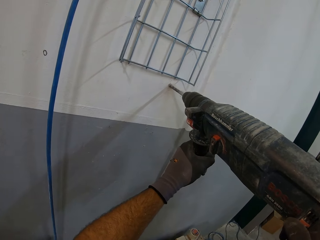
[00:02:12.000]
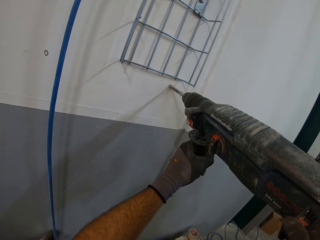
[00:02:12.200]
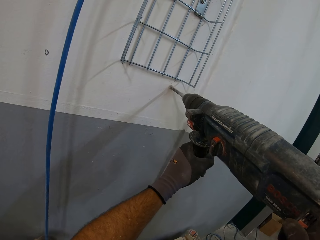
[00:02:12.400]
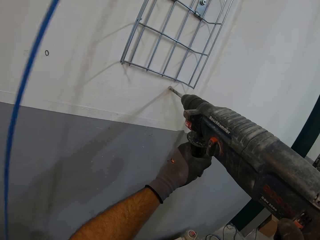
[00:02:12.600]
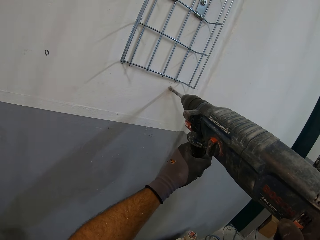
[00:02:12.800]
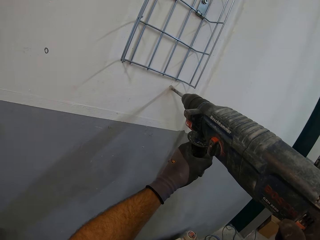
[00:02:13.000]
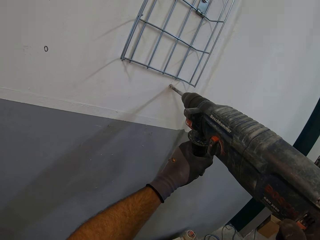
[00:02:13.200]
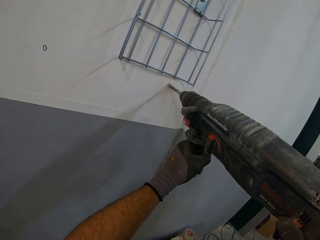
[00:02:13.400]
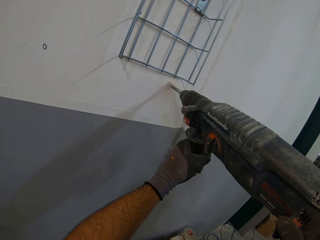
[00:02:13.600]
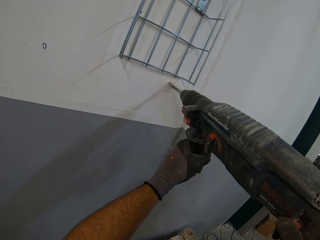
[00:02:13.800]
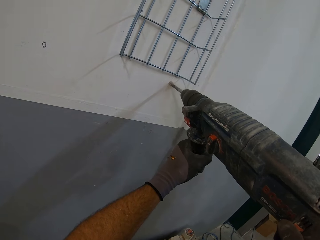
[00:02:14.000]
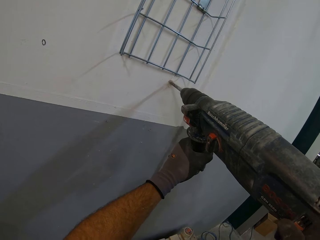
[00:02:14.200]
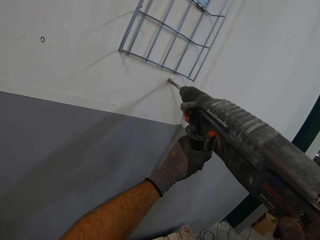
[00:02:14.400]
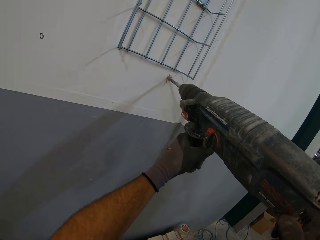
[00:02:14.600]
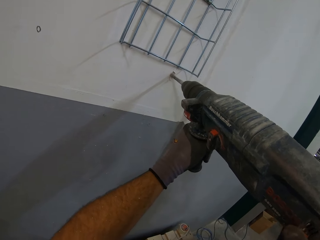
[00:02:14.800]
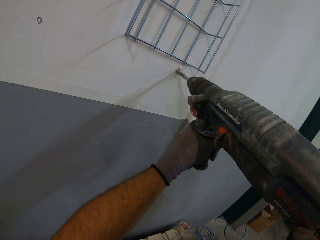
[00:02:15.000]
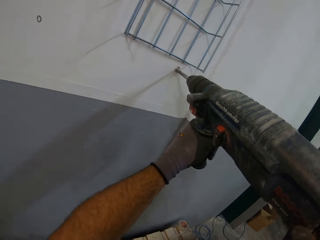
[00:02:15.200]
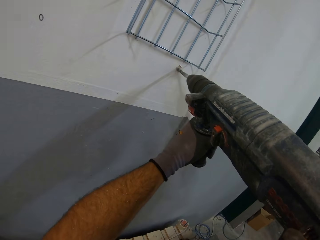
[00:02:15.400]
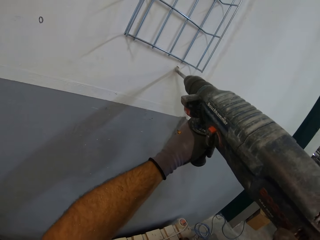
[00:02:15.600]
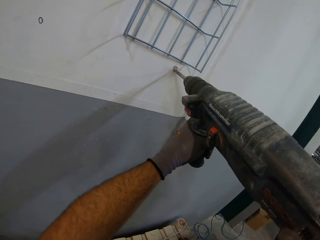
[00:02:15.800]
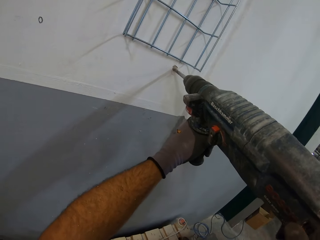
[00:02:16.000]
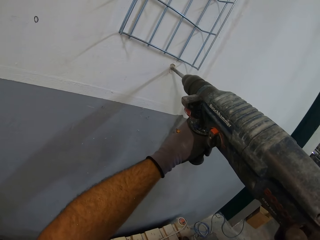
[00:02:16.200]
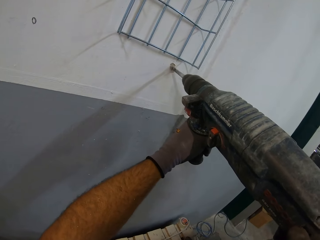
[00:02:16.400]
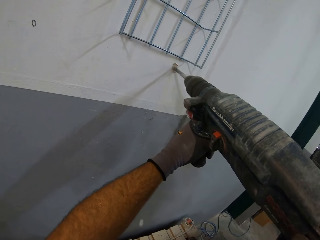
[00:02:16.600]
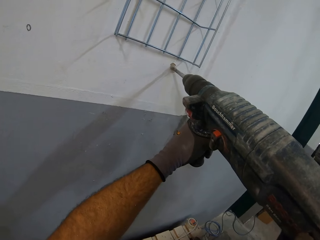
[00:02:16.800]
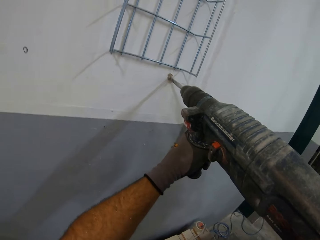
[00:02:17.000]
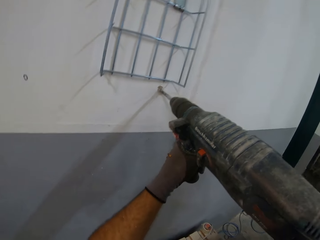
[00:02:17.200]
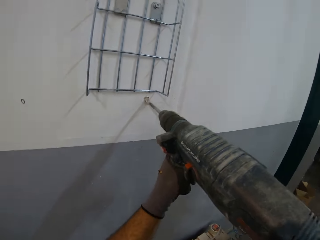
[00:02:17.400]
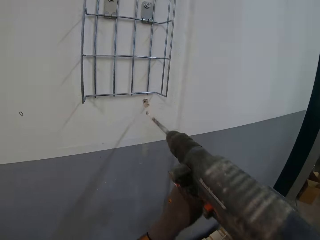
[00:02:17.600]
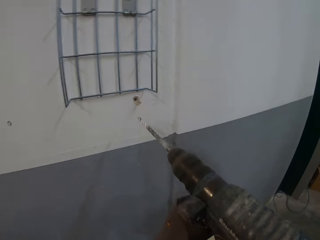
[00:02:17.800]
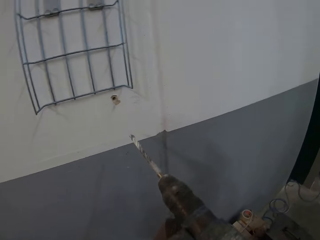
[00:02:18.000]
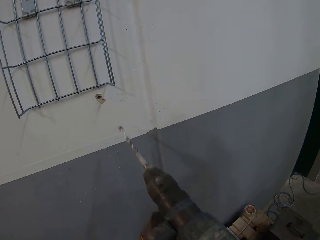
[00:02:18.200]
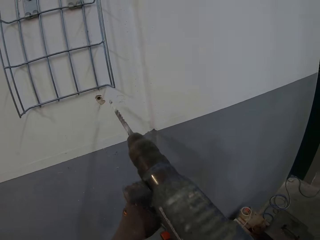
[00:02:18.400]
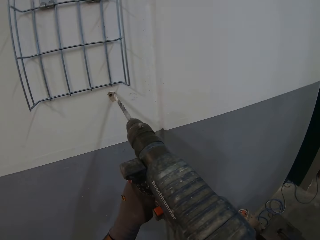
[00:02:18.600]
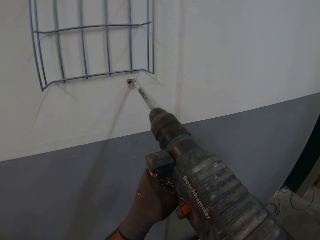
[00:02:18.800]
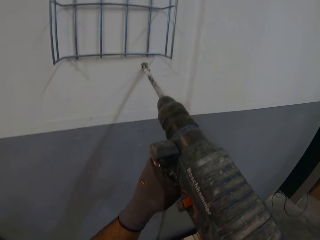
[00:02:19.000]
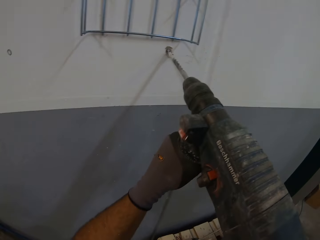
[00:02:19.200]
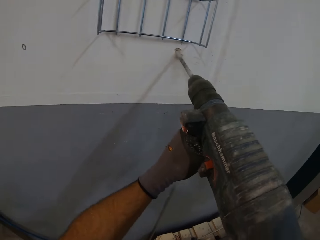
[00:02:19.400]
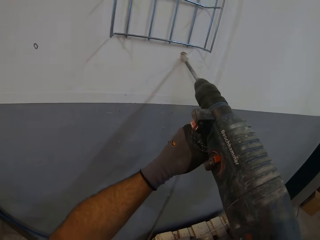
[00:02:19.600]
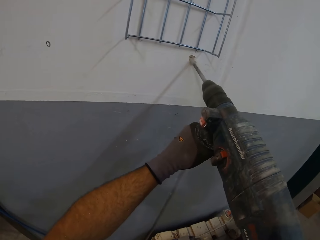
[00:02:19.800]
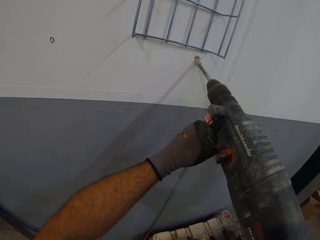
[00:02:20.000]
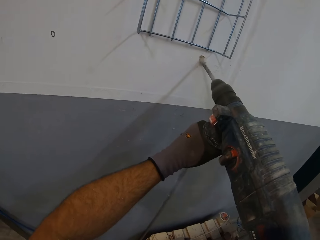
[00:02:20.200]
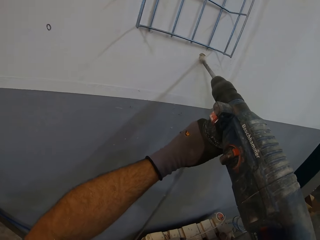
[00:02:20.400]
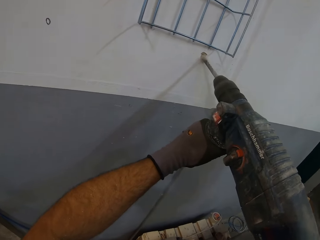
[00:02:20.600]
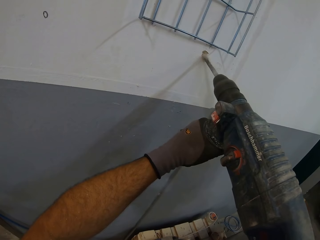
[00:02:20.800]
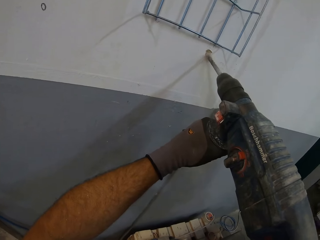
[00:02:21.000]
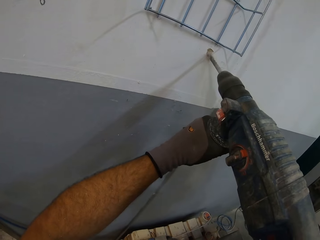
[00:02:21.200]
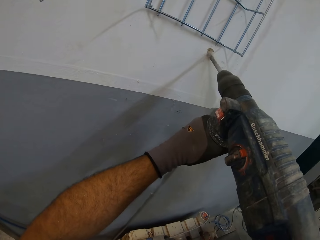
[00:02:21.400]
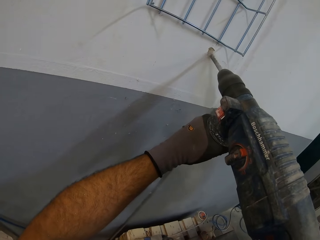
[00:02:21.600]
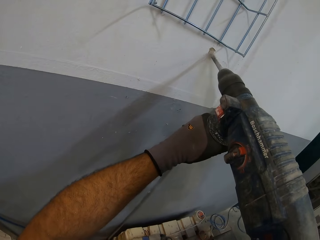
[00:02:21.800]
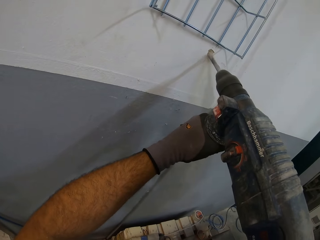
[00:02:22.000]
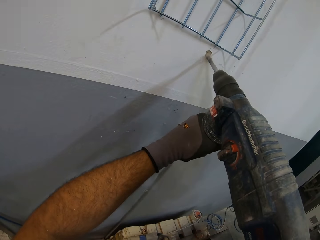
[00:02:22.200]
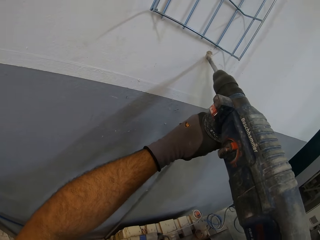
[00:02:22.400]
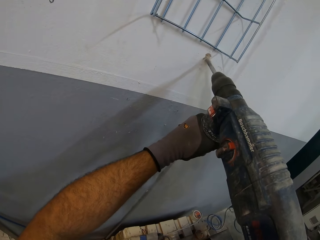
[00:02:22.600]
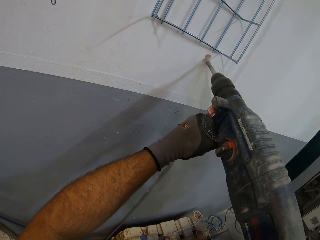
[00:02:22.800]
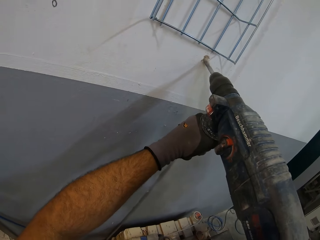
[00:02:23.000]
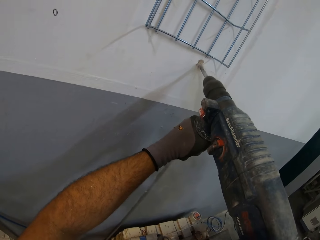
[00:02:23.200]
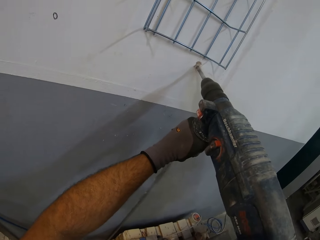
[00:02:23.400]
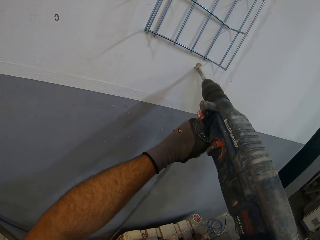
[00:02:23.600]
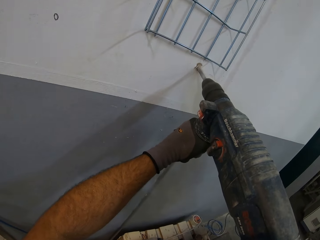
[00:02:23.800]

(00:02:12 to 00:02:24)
The camera wearer stops drilling the wall. They drill the wall.

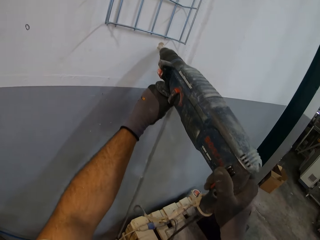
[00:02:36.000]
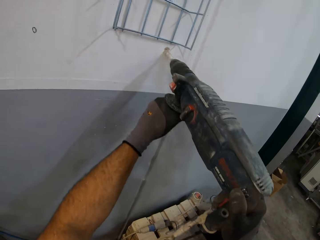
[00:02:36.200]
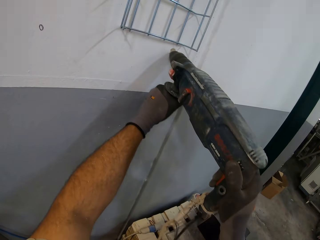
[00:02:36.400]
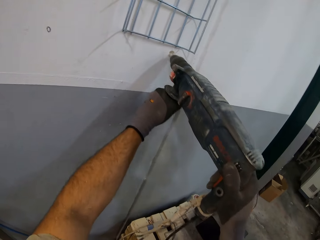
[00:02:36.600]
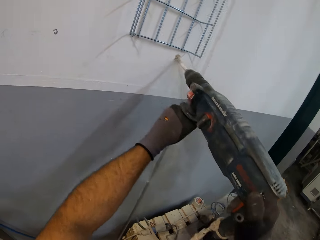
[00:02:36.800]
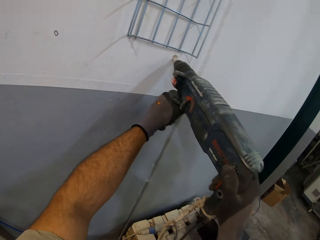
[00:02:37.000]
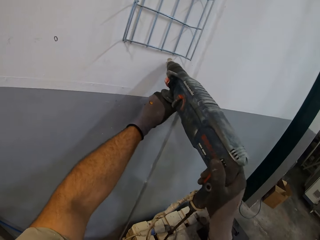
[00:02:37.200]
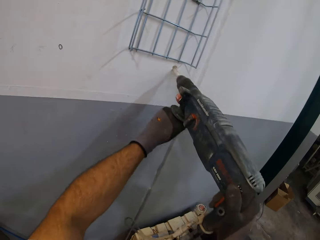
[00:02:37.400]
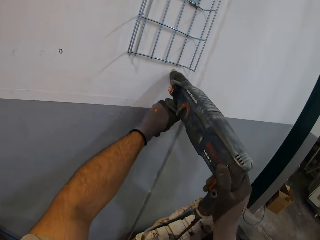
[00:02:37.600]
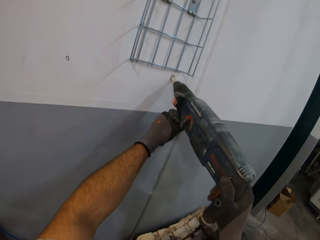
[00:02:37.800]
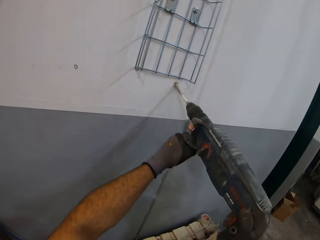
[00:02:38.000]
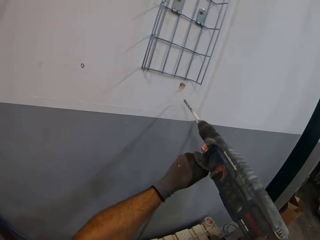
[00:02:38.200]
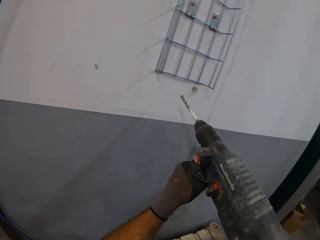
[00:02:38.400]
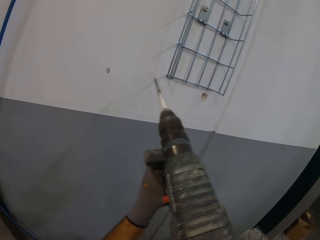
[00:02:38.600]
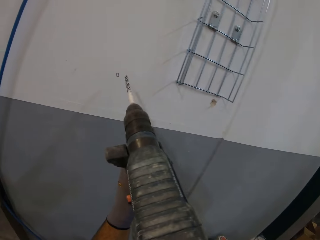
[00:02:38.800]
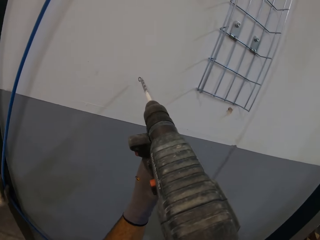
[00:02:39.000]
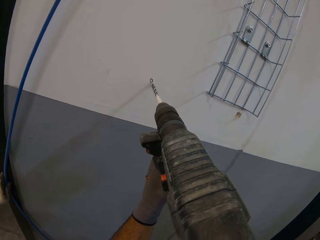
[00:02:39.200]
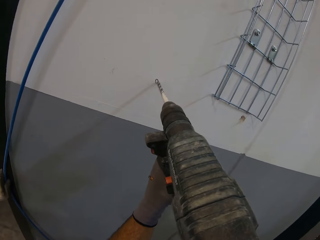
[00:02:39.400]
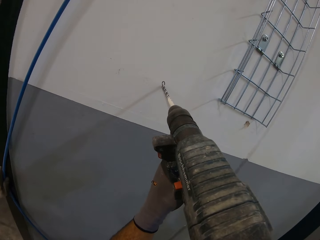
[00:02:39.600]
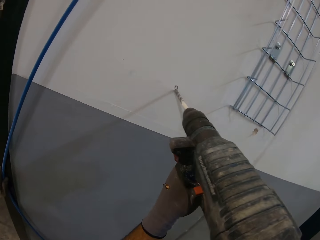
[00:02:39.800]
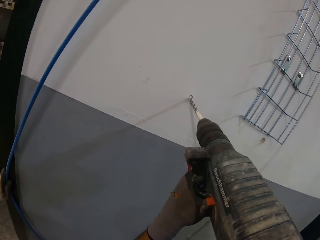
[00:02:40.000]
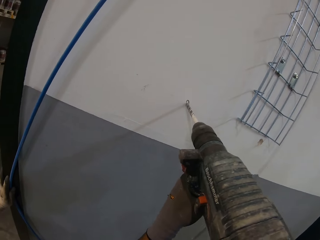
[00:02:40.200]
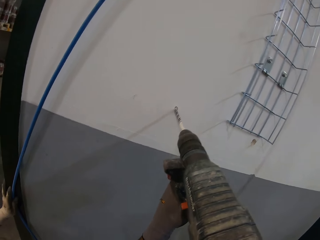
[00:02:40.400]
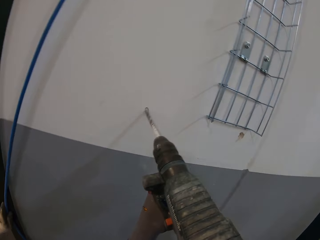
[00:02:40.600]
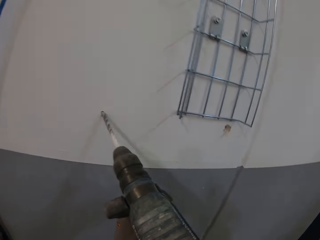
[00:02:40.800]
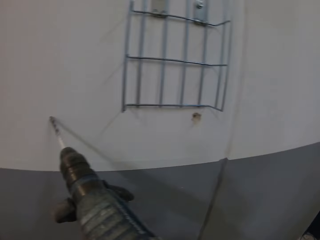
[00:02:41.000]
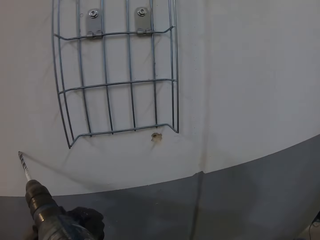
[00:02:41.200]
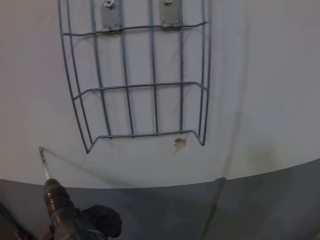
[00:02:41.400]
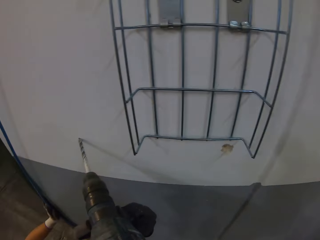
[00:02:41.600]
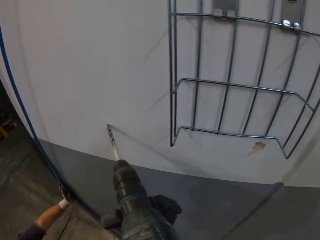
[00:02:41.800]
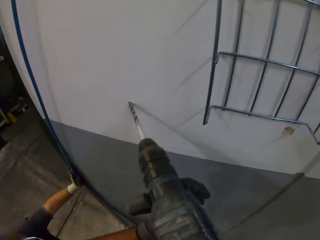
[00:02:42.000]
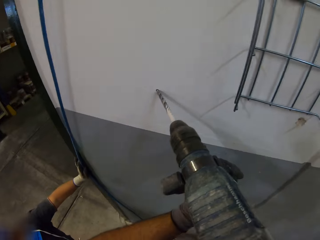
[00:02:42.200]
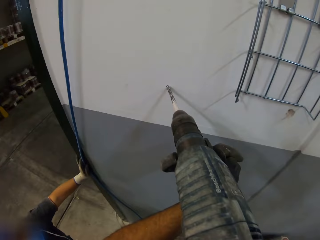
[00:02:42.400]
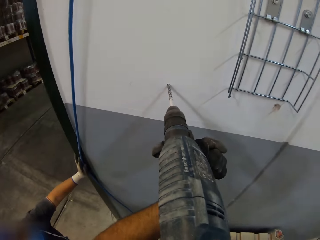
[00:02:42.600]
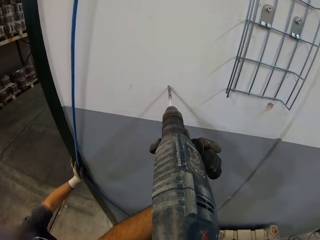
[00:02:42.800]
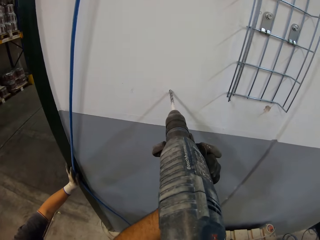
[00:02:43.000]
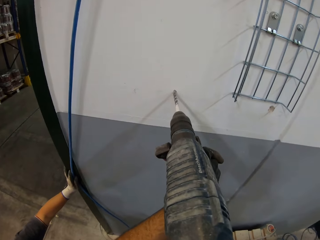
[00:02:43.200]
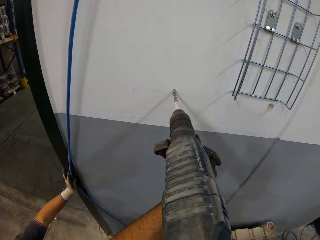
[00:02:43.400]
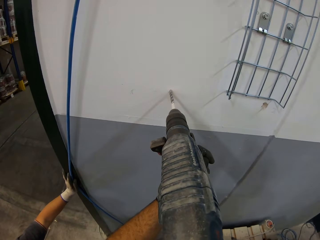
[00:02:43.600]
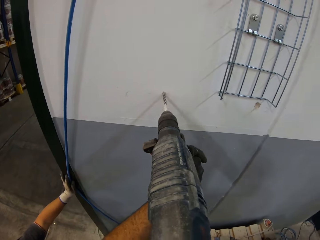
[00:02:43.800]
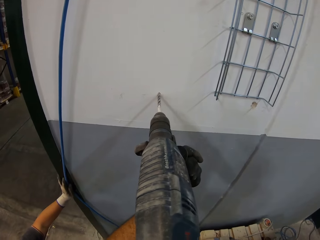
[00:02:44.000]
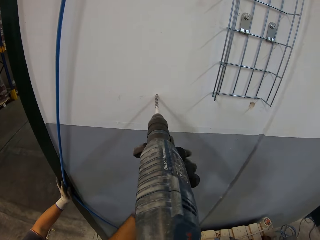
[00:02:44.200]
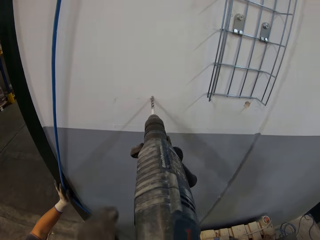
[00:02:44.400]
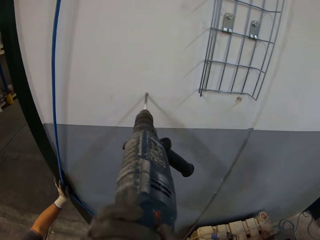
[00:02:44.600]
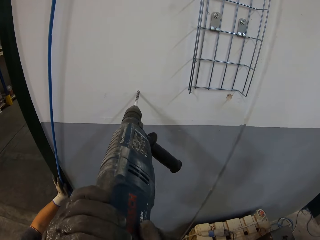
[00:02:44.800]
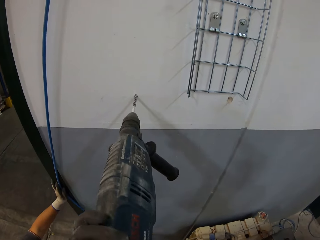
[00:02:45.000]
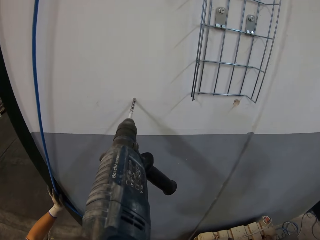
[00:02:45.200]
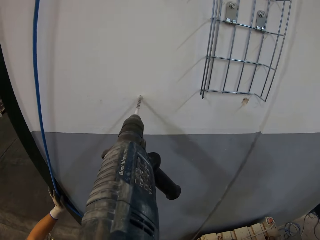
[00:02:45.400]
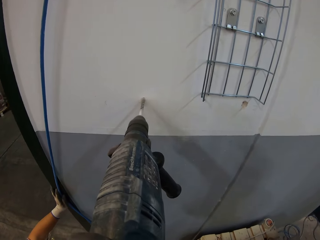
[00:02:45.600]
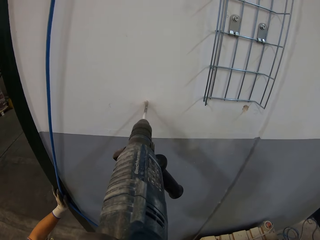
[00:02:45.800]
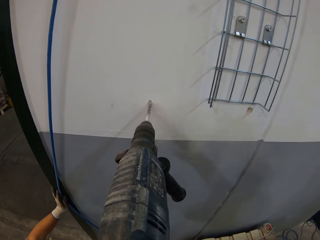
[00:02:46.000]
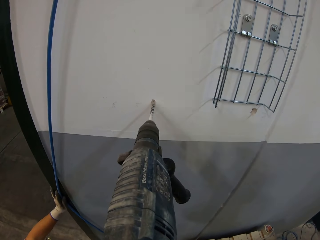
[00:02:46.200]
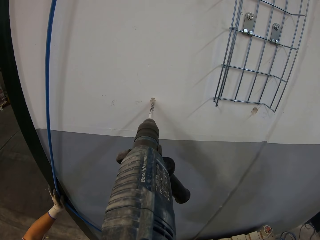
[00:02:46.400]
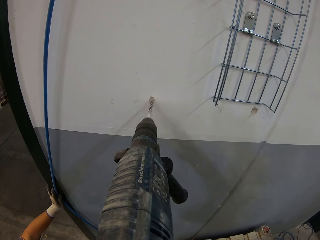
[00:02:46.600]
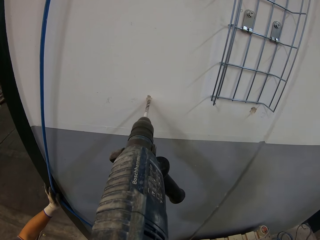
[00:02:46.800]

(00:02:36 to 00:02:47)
The camera wearer stops drilling the wall. They drill the wall.
